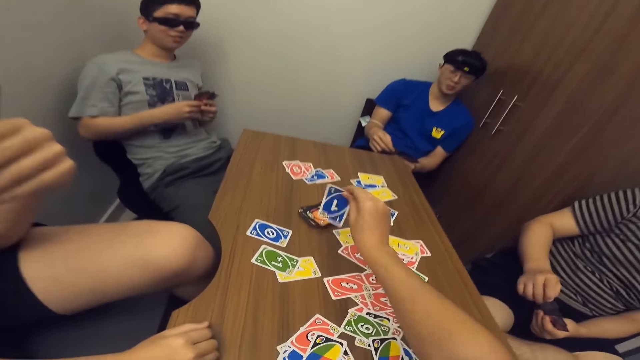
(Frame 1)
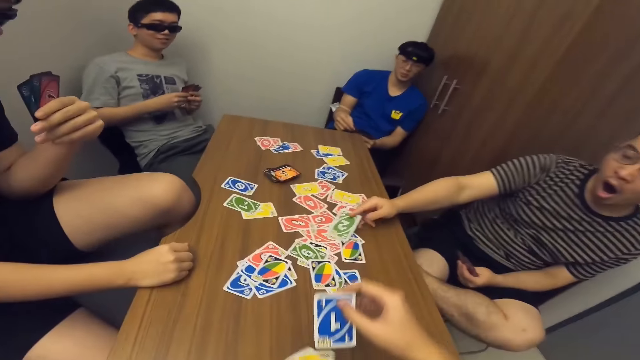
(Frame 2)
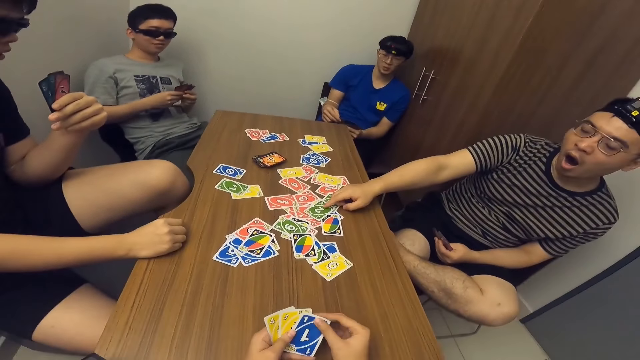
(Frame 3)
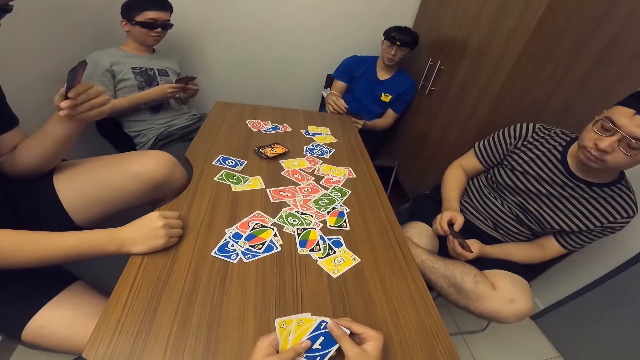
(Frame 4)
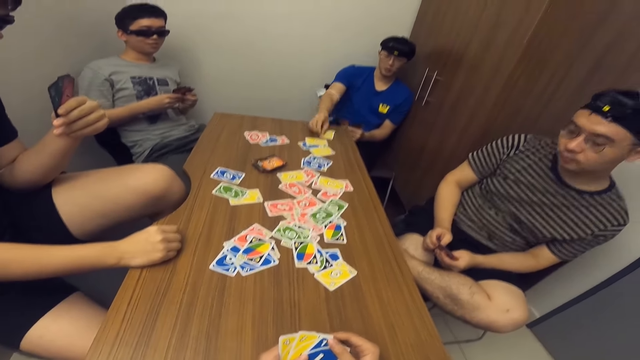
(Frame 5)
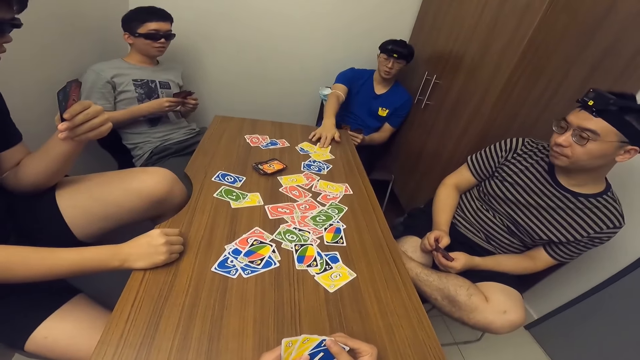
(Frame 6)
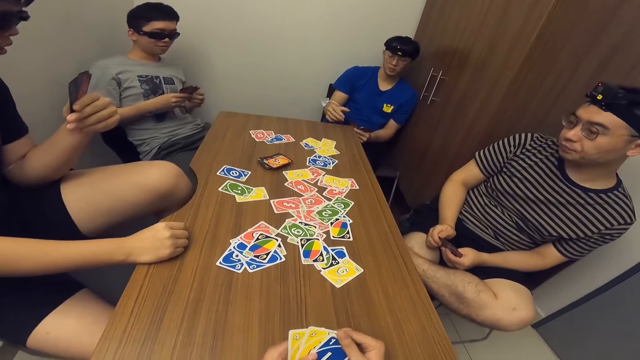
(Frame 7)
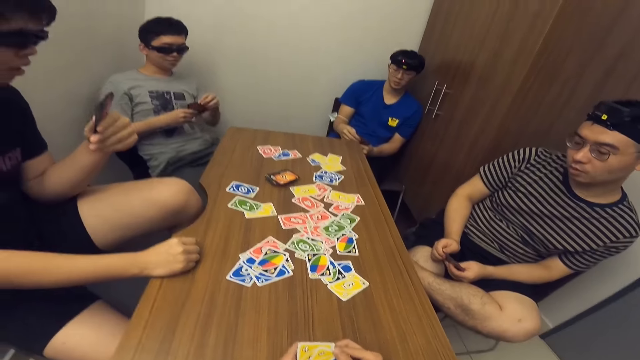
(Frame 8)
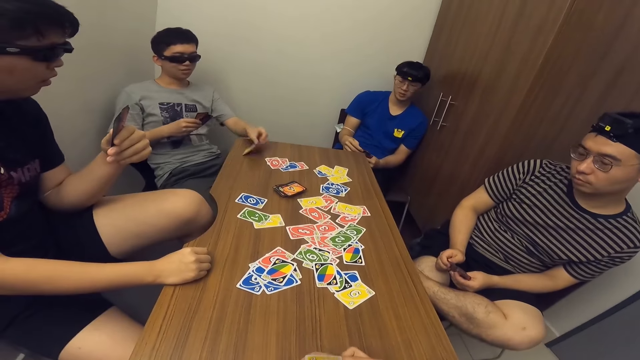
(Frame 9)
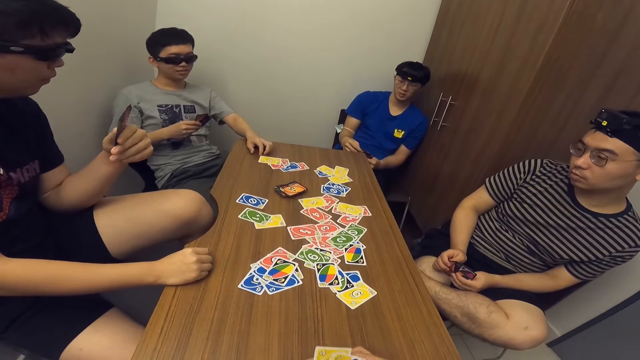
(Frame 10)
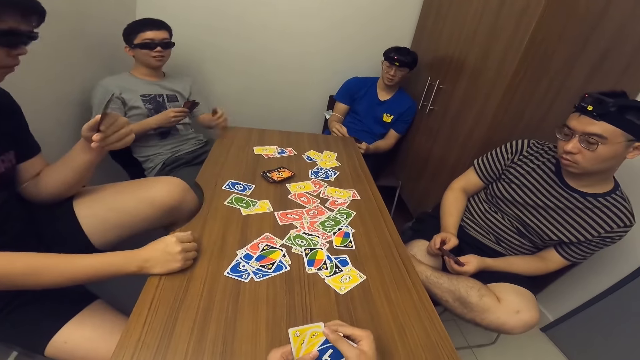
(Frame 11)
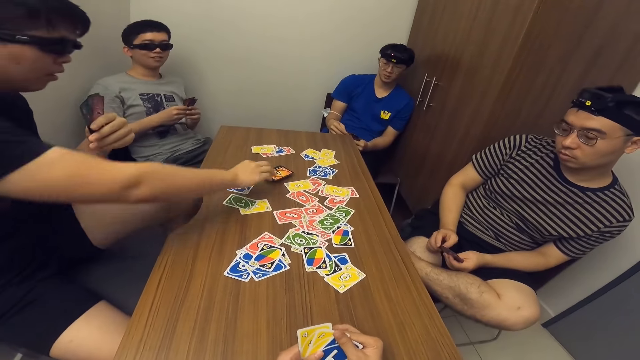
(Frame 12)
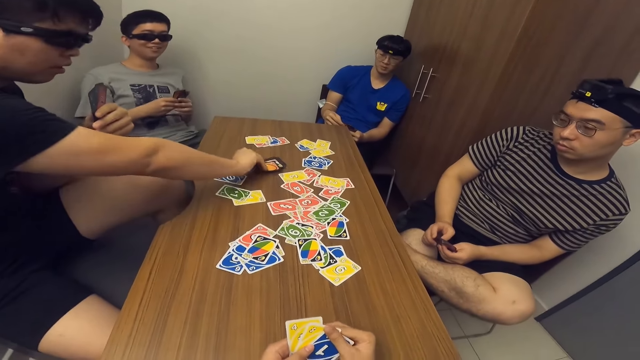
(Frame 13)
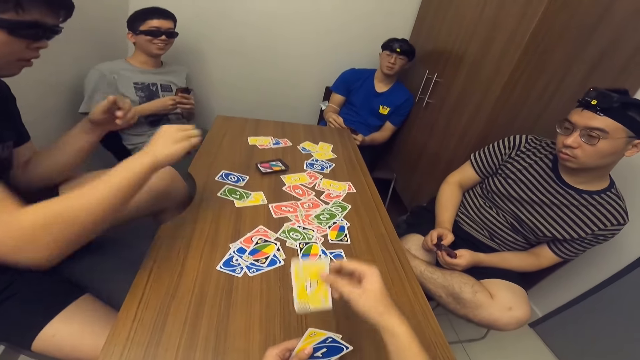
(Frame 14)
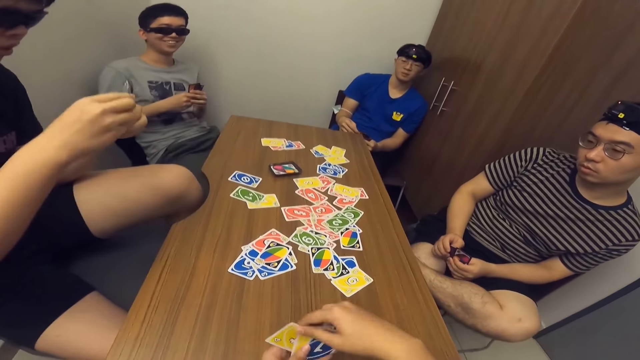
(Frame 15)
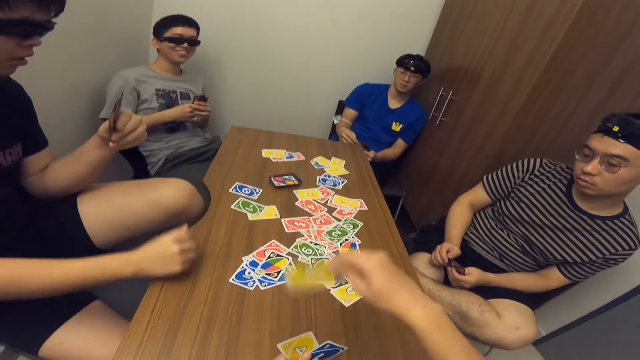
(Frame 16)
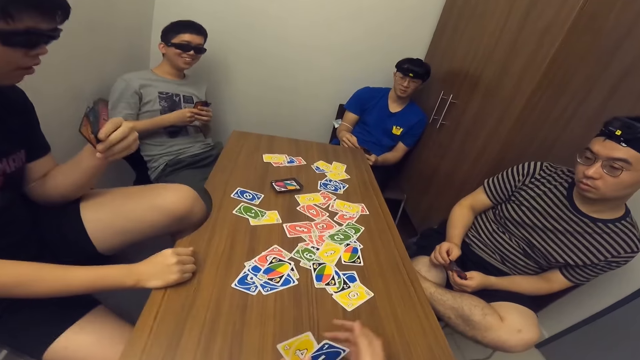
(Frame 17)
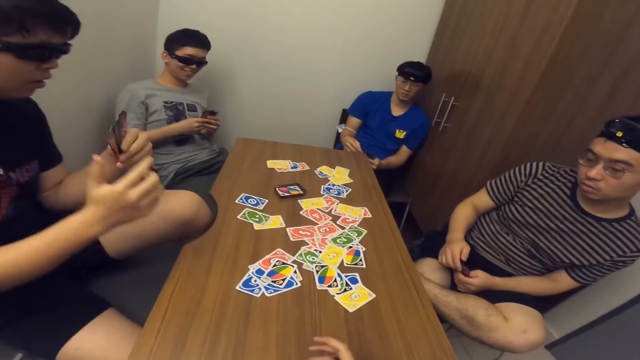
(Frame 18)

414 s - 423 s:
A man drops a card in his hand on the table. Another man drops a card in his hand on the table. A third man drops a card in his hand on the table. A fourth man picks a card from the stack of cards on the table. The camera wearer drops a card in his hand on the table.

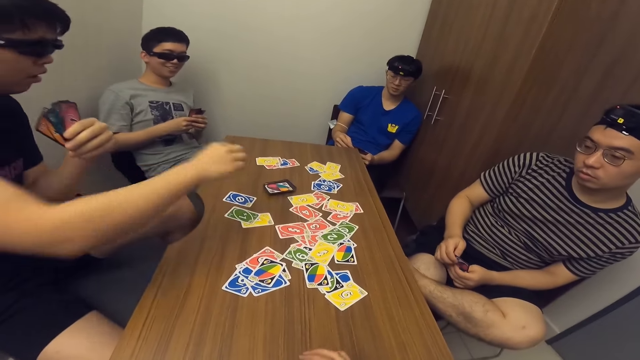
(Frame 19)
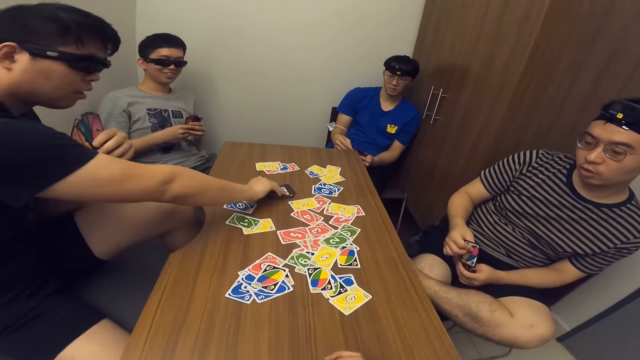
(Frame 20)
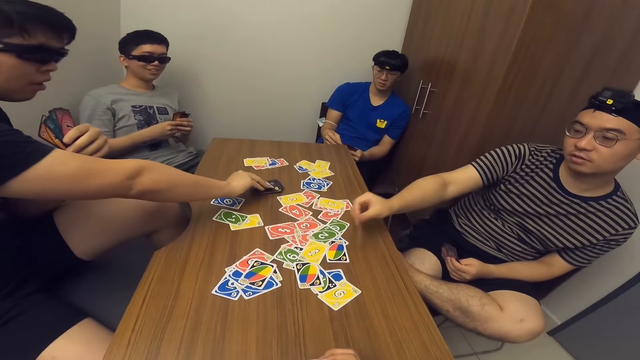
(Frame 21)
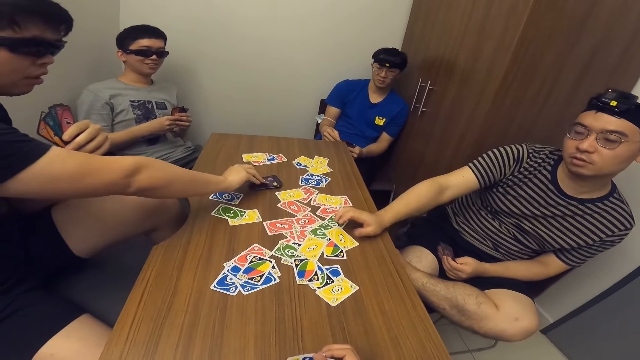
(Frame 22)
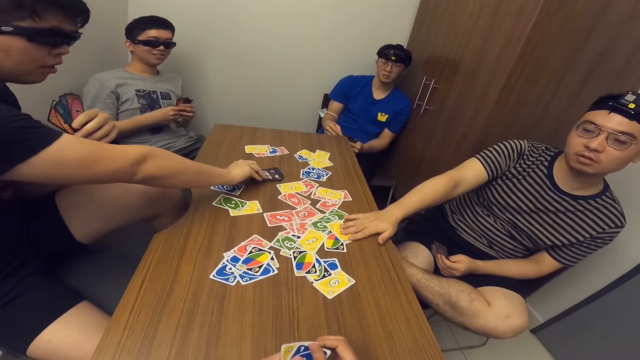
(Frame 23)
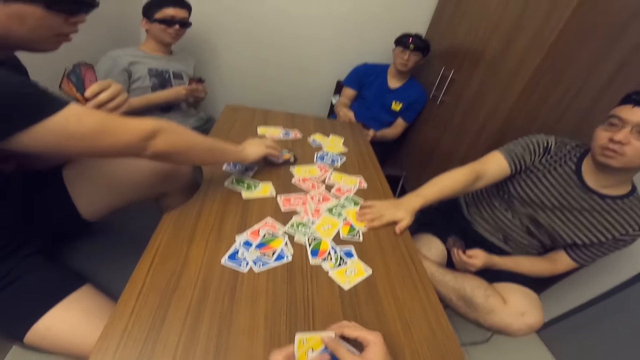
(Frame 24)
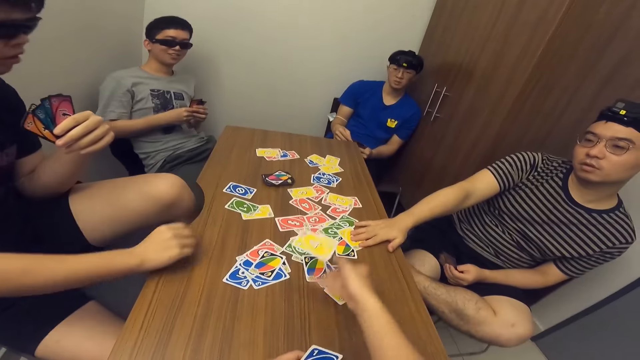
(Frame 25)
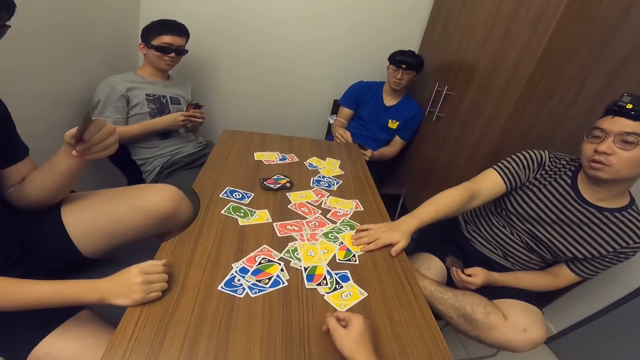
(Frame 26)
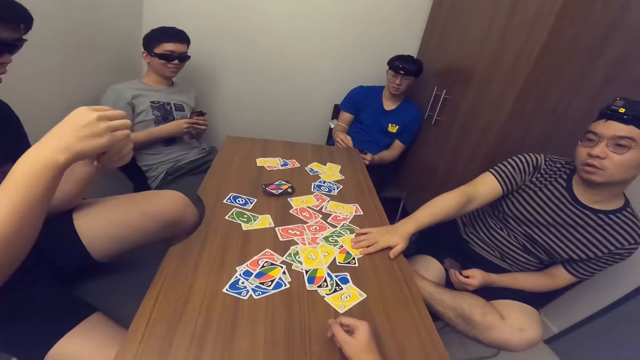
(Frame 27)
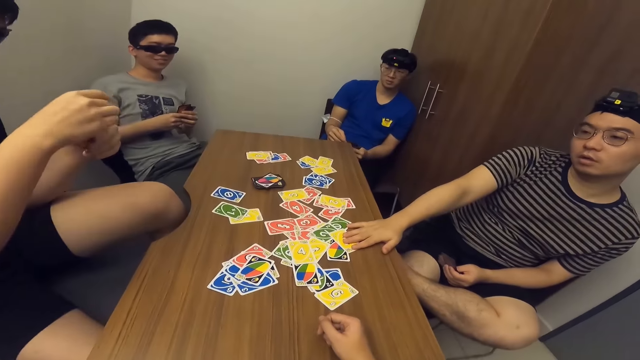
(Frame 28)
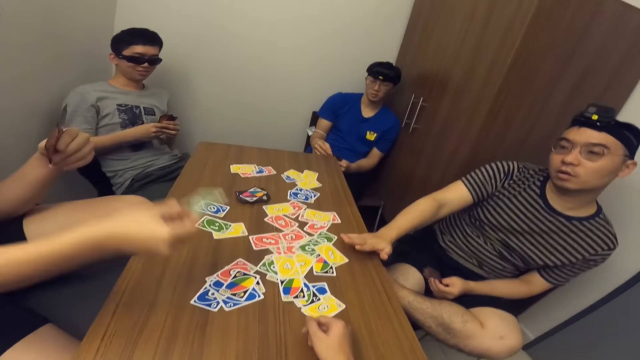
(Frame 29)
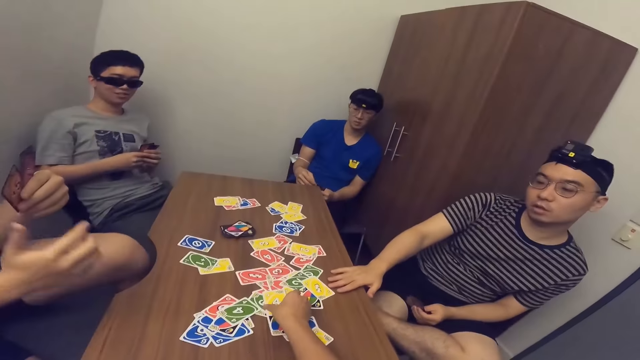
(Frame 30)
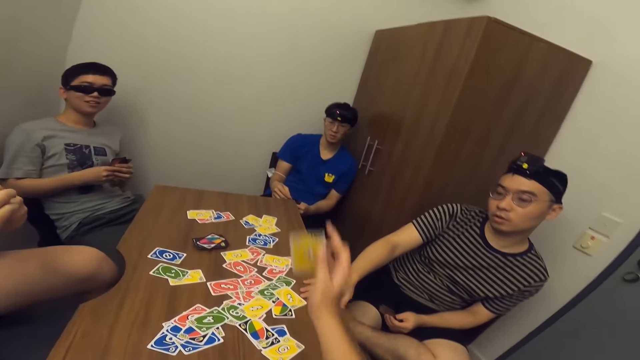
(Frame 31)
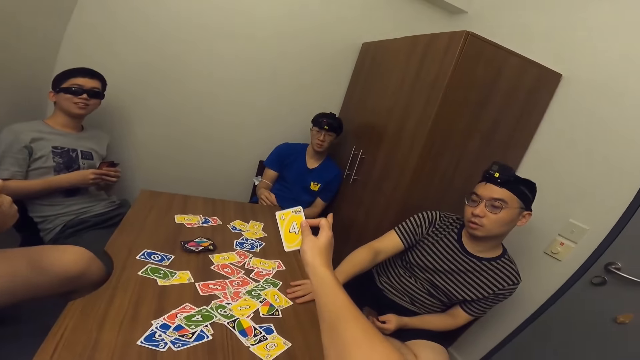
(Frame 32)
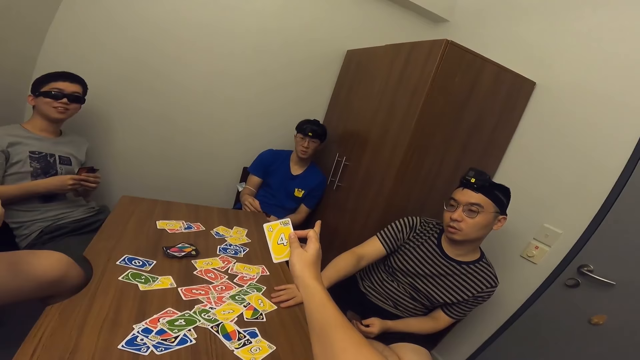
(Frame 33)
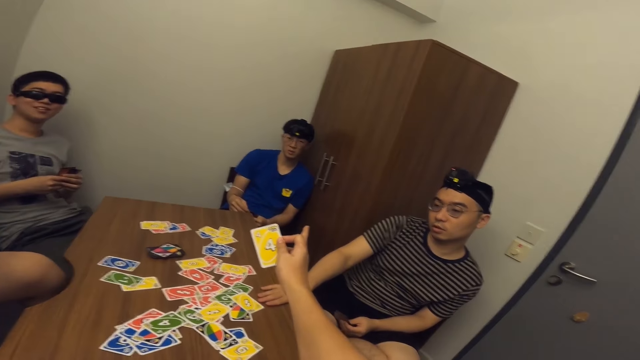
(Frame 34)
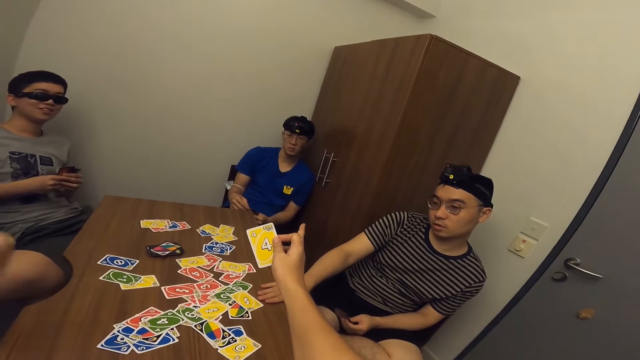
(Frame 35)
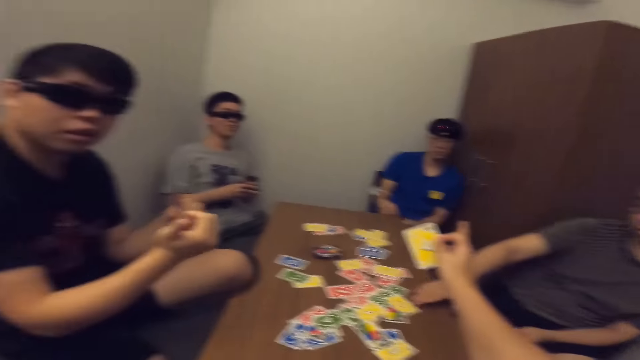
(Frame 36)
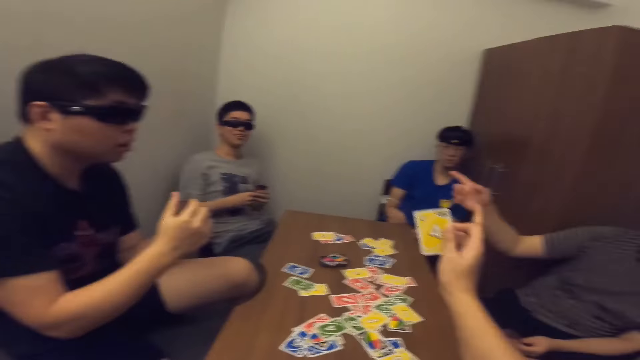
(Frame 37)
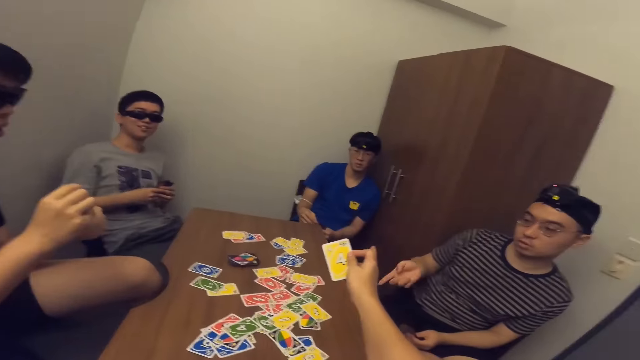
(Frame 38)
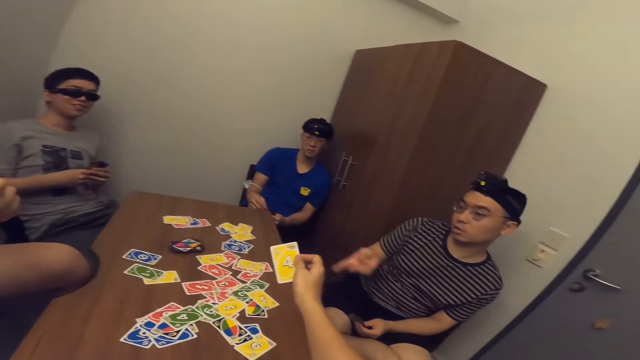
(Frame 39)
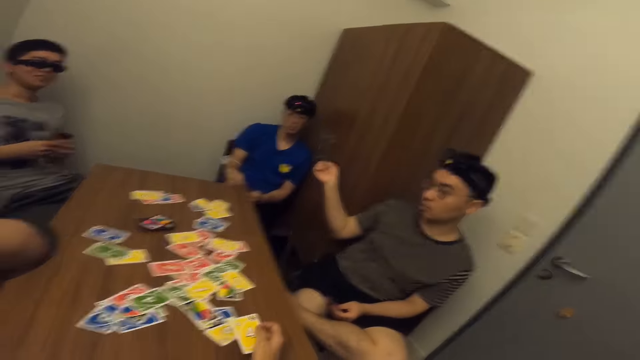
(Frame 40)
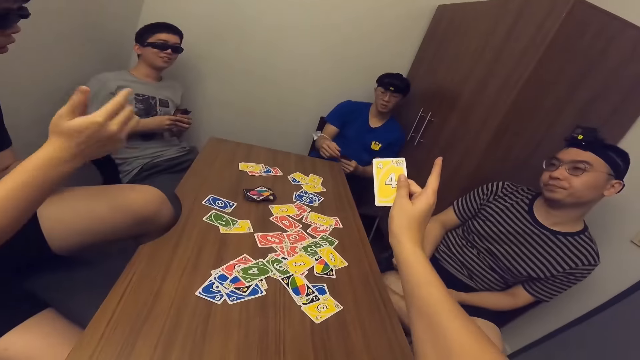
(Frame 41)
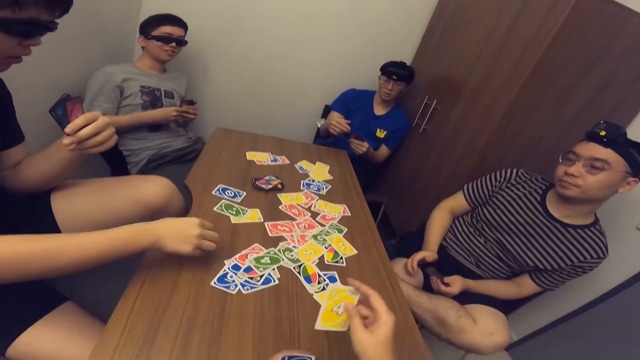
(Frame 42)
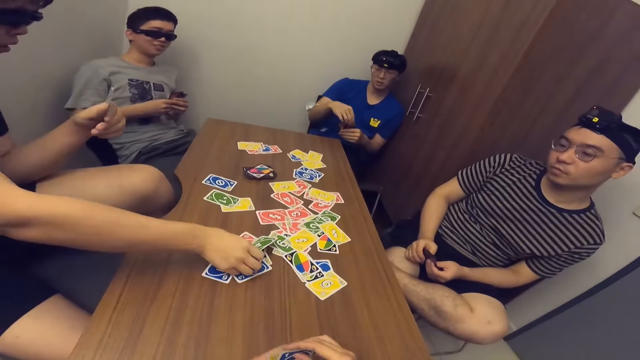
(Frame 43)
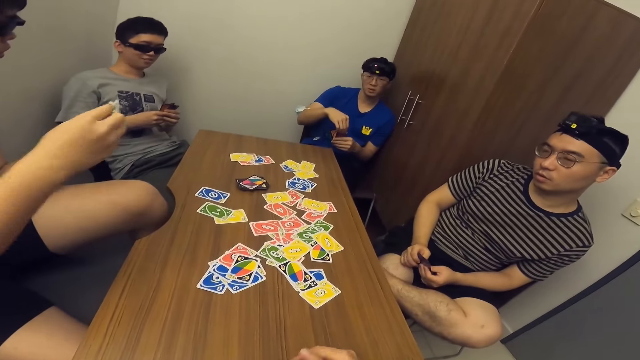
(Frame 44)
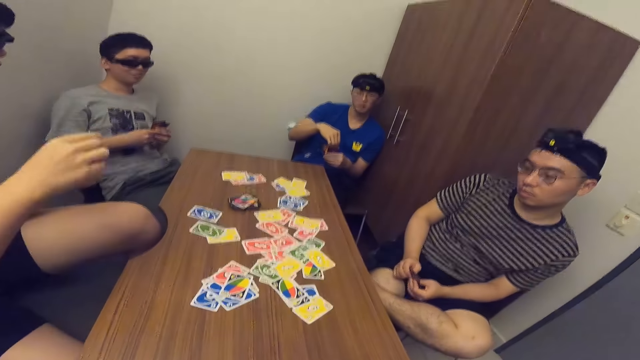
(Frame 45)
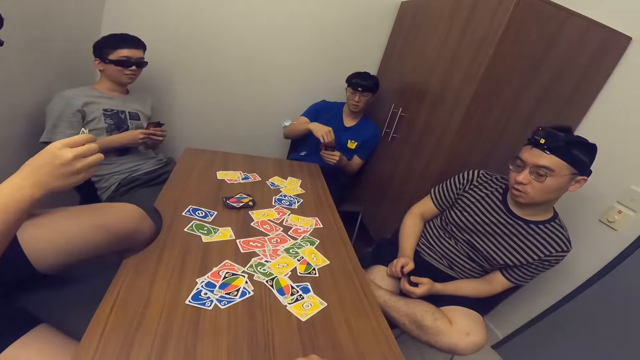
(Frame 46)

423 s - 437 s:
A man picks a card. Another man drops a card in his hand on the table. The first man touches a card from the stack of cards on the table. The first man picks a card. The other man places a card on the table. The camera wearer drops a card in his hand on the table. The other man touches a card on the table. The first man drops a card in his hand on the table. The camera wearer picks a card on the table. The first man picks a card on the table.
